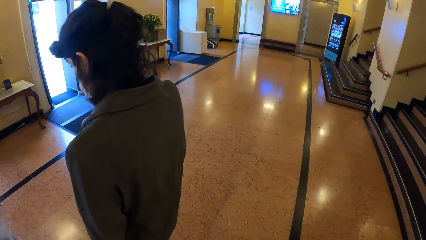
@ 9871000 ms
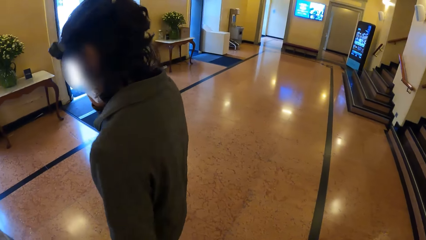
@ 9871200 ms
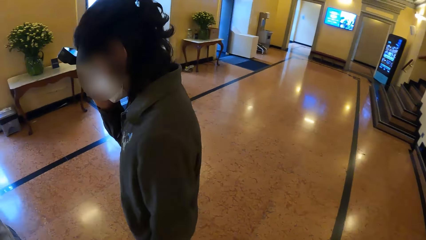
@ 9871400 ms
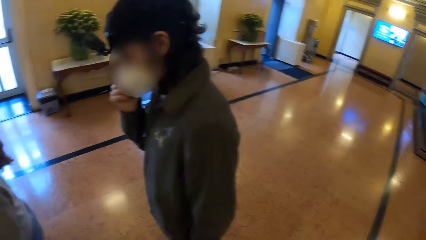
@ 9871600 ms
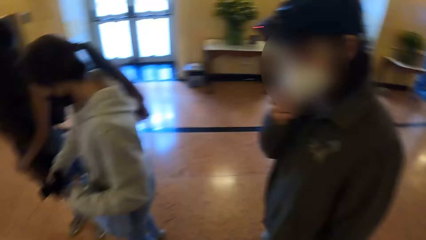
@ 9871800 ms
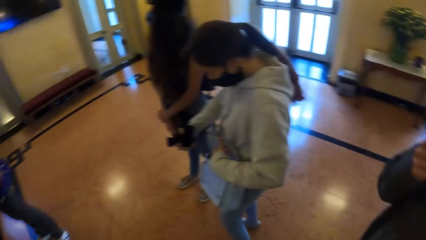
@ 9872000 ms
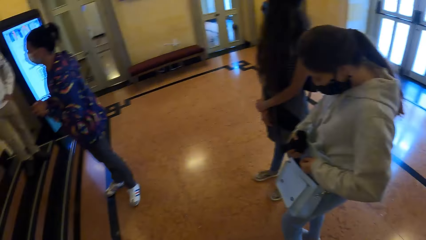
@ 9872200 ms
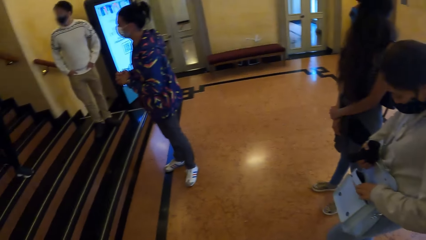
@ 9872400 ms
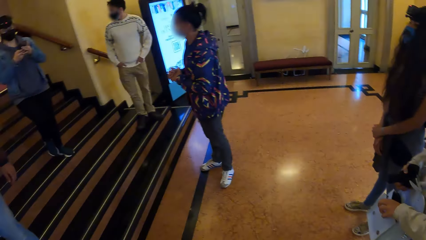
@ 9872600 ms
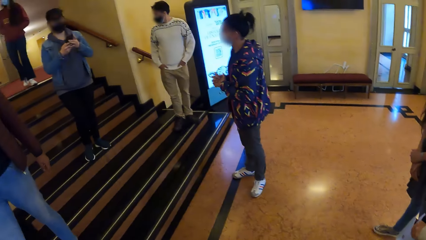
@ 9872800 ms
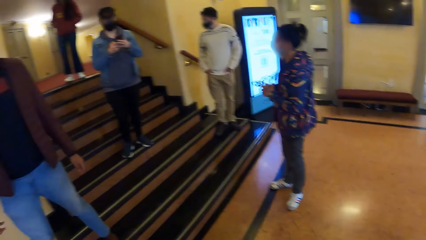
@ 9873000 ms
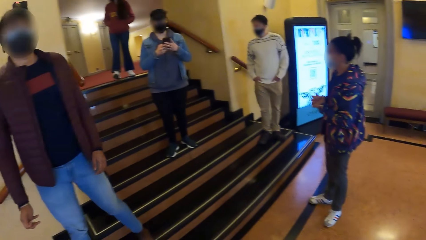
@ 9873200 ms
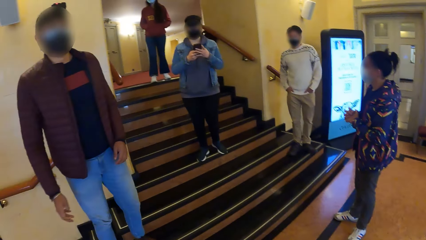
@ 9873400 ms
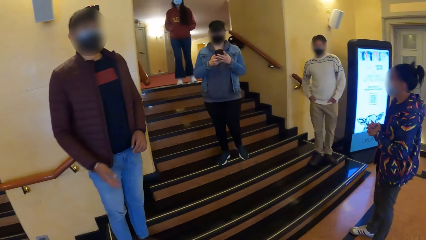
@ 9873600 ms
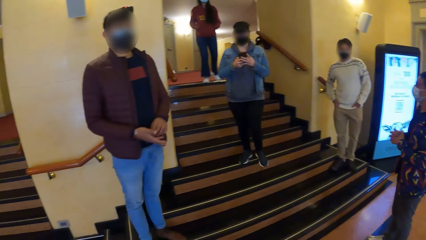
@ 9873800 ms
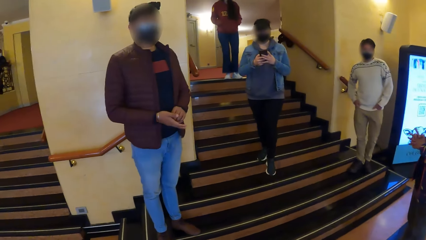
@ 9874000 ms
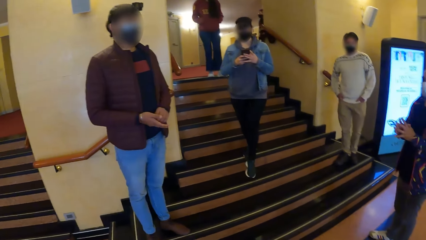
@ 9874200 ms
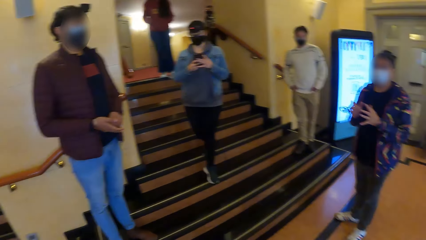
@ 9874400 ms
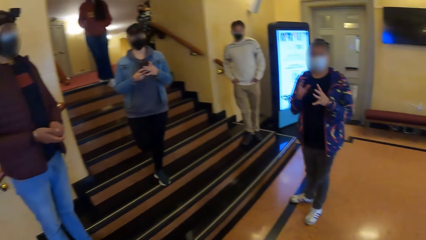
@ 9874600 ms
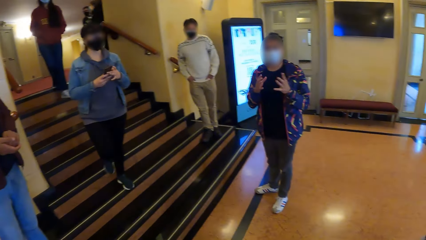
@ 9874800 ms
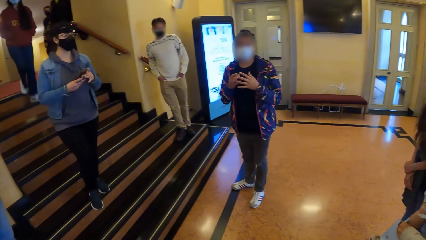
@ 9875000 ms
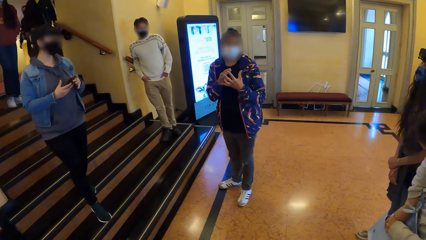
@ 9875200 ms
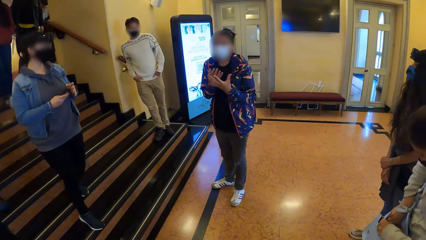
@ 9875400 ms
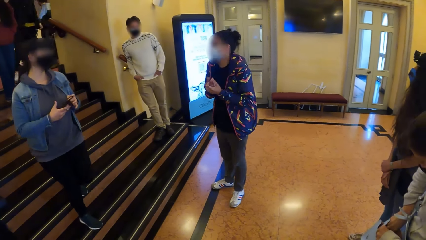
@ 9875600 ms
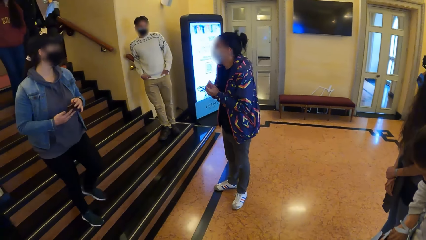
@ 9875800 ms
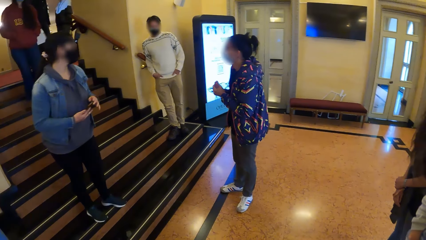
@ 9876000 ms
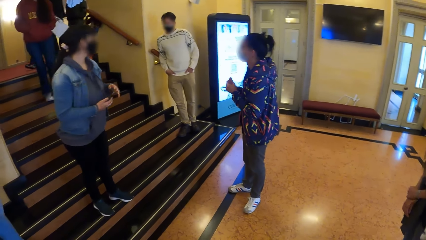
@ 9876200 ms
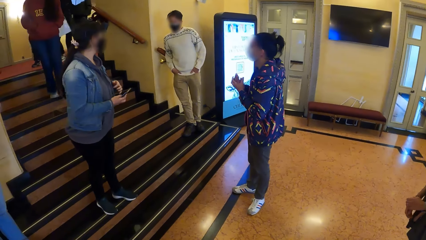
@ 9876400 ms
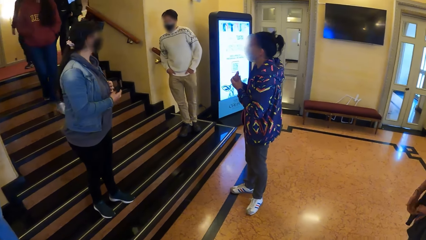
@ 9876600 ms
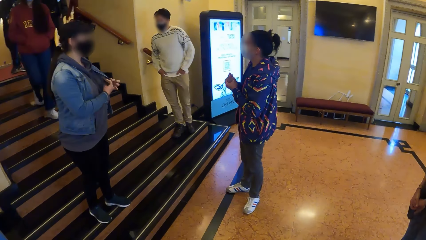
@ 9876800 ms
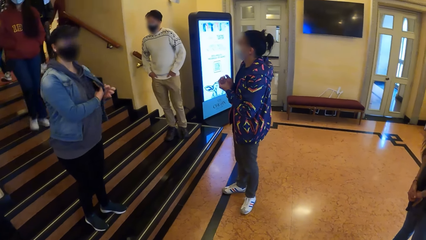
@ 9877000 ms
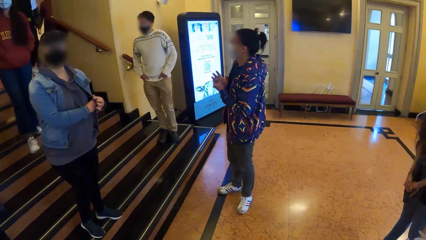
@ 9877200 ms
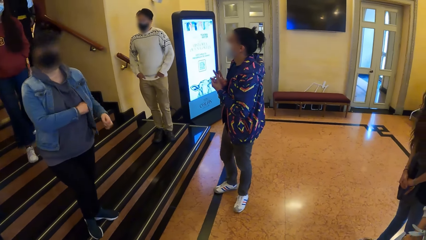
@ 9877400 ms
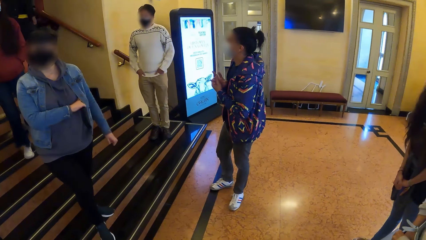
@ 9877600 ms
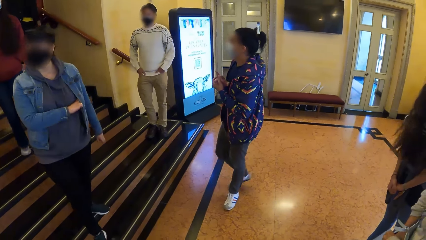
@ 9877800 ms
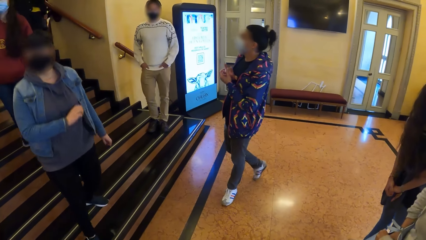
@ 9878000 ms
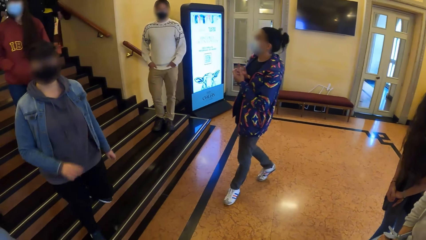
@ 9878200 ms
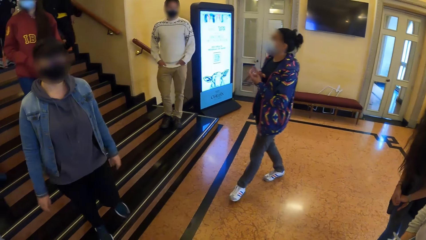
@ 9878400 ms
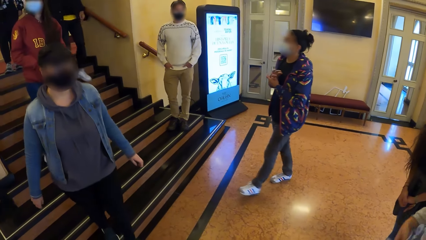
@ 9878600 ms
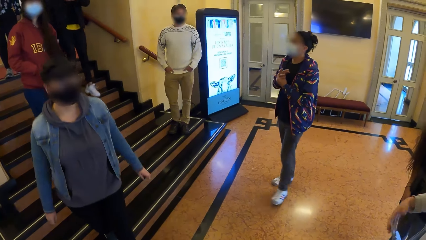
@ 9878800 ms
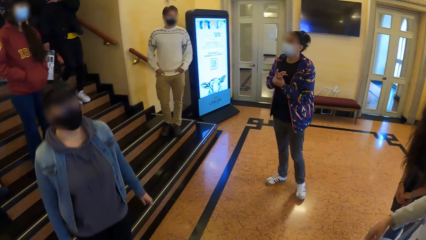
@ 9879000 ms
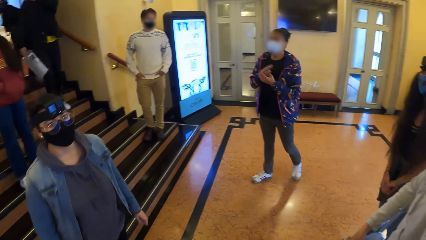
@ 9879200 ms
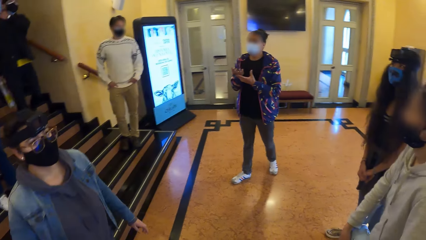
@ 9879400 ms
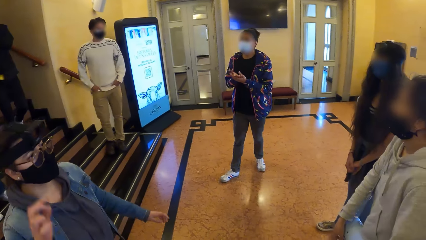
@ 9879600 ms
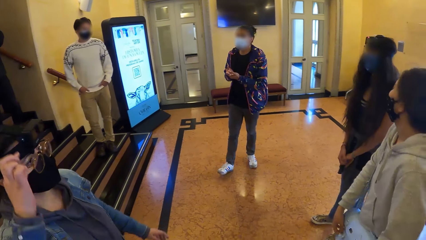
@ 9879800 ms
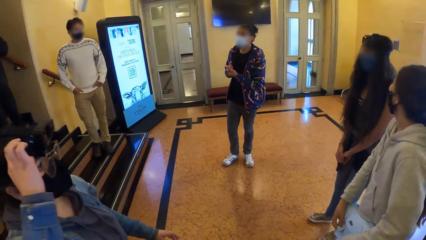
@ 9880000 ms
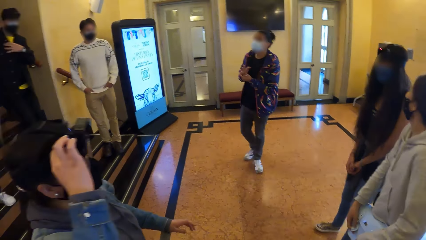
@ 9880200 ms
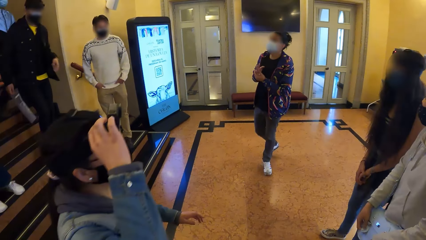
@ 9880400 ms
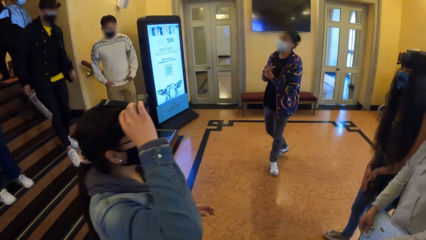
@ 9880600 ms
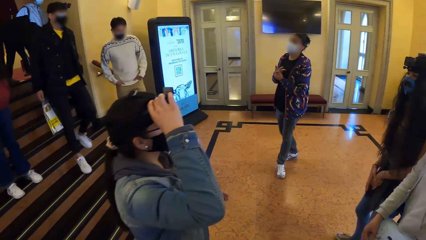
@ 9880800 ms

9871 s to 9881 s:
The camera wearer looks around.

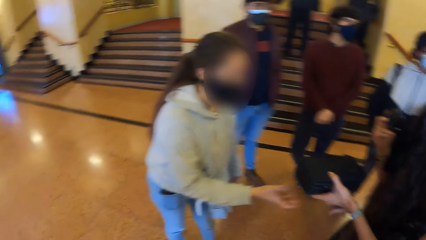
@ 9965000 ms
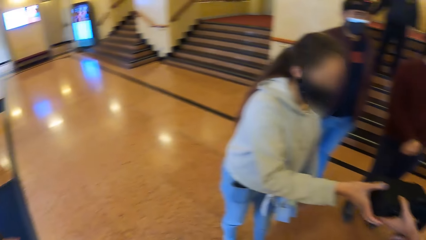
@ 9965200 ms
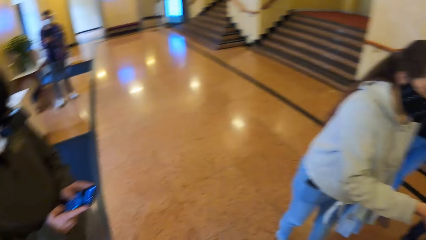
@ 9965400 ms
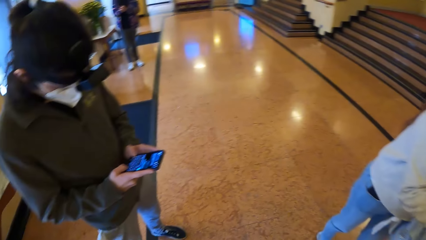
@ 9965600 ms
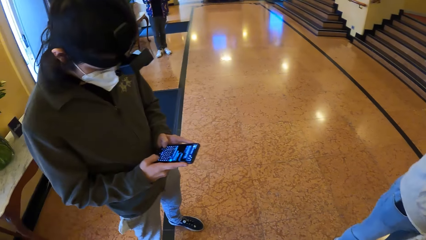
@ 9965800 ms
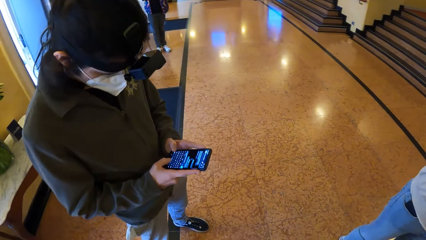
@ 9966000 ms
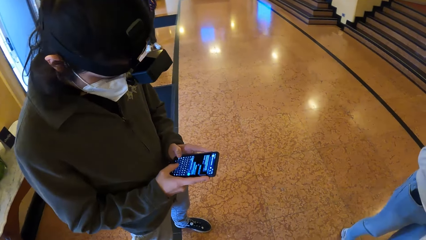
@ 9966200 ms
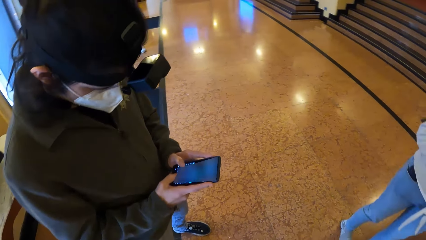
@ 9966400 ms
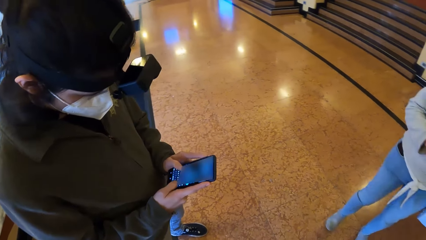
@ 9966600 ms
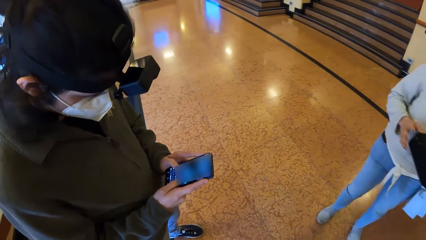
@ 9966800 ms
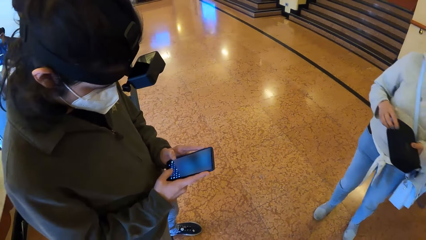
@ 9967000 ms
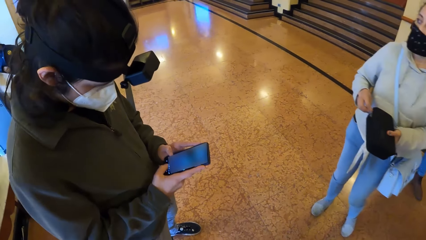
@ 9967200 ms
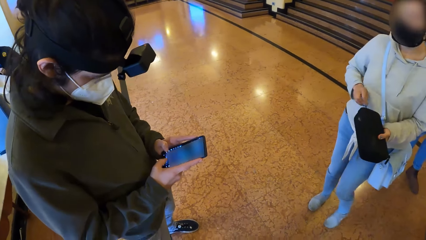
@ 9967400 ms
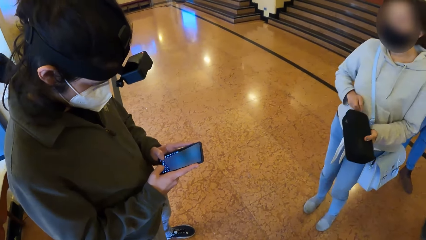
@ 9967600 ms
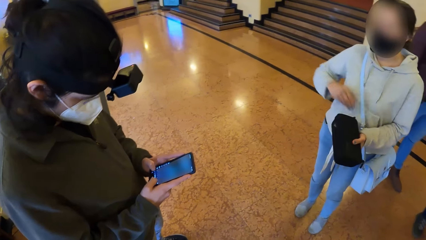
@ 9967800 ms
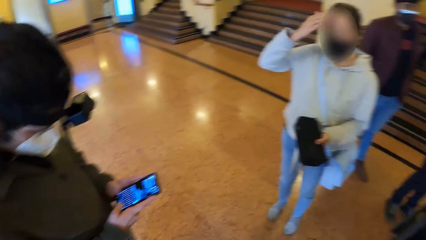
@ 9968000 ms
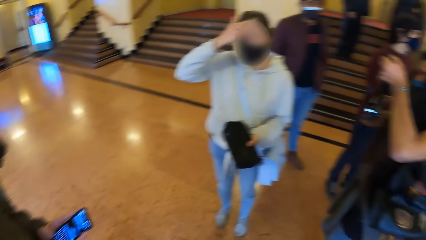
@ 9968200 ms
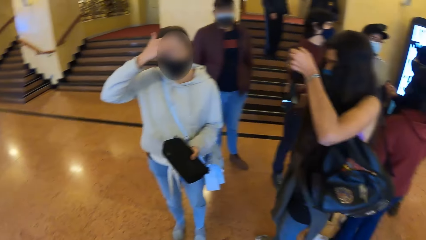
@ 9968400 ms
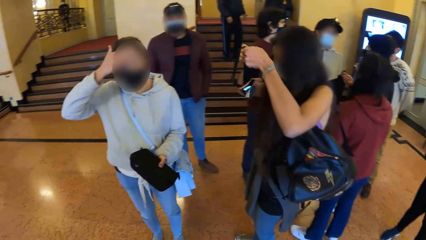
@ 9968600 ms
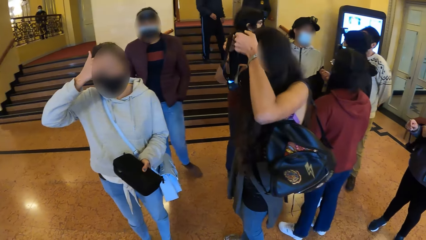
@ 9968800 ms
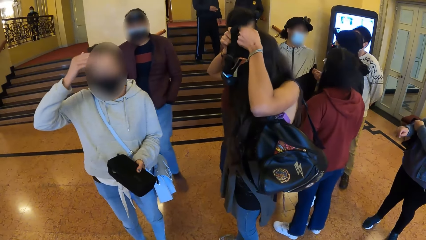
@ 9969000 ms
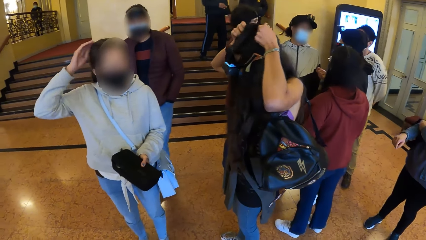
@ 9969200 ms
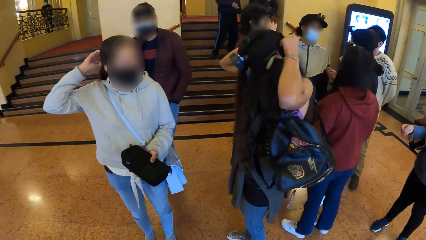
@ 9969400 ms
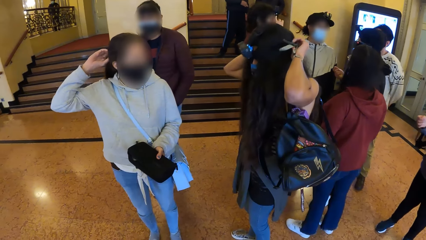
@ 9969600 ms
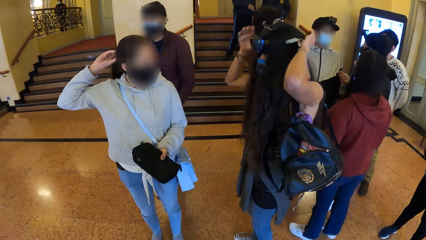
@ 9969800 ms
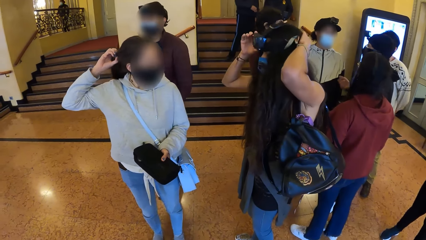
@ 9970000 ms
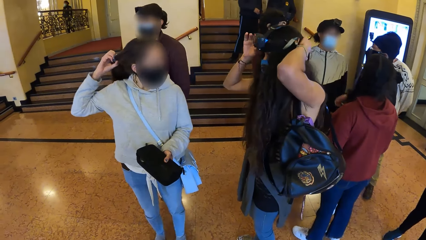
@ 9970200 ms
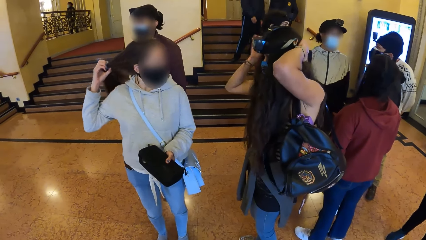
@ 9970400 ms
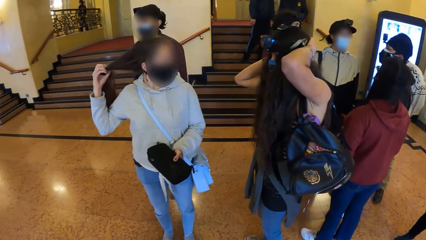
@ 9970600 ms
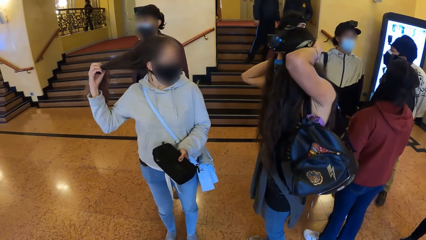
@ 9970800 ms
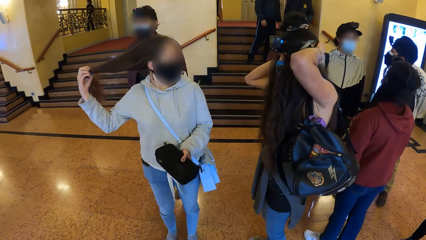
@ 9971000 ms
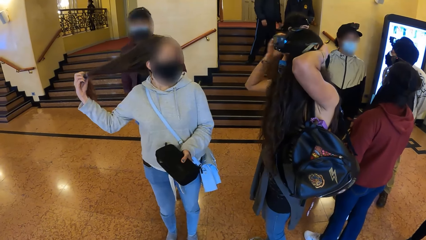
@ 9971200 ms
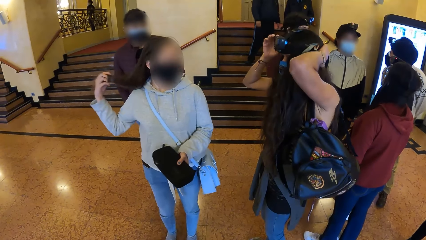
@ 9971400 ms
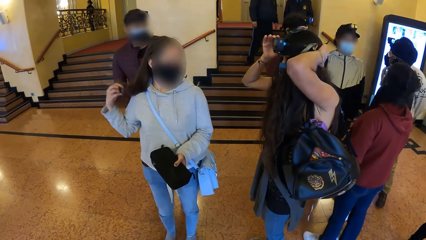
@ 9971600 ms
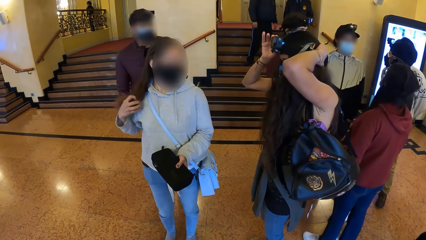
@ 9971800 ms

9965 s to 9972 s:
The camera wearer uses the phone.
